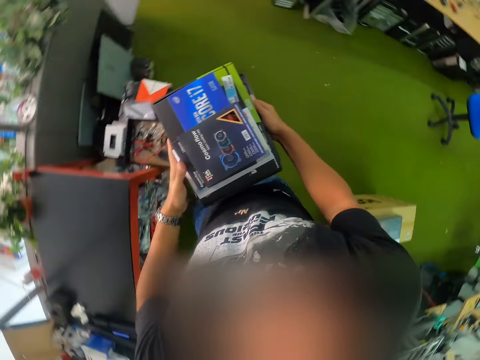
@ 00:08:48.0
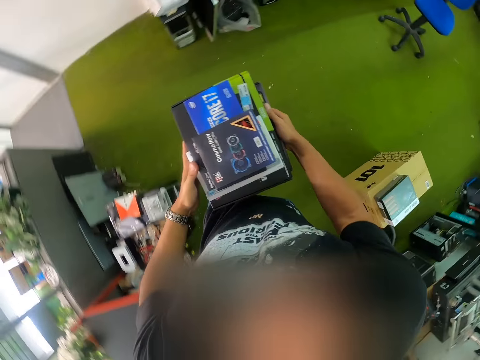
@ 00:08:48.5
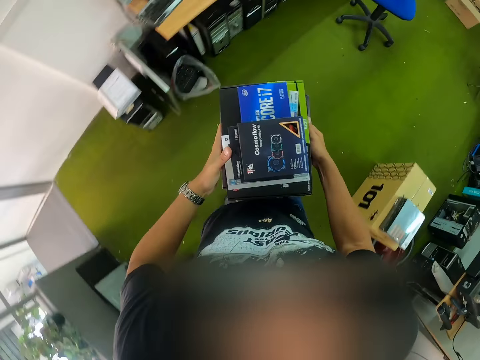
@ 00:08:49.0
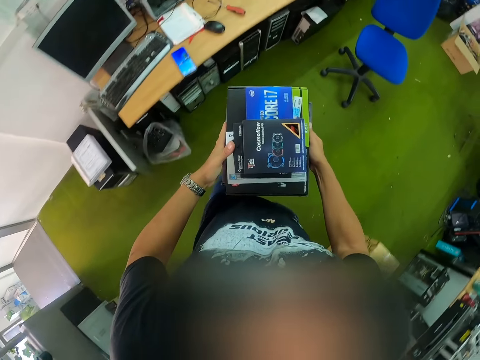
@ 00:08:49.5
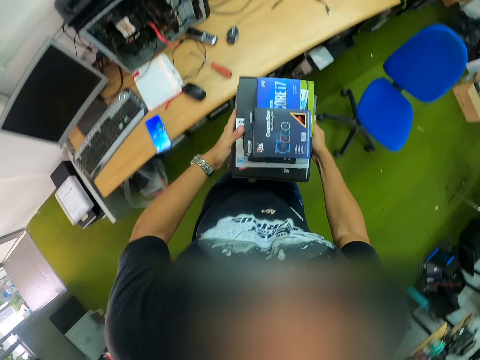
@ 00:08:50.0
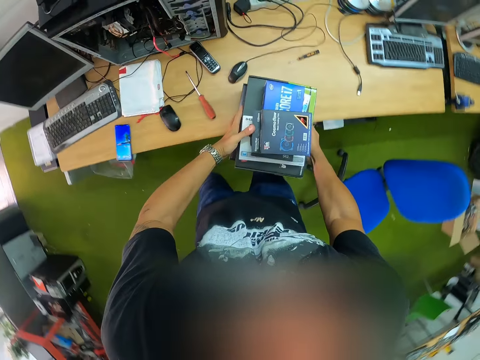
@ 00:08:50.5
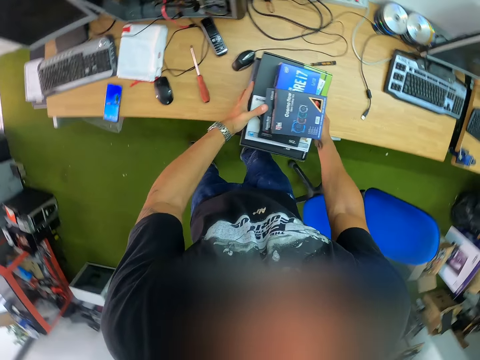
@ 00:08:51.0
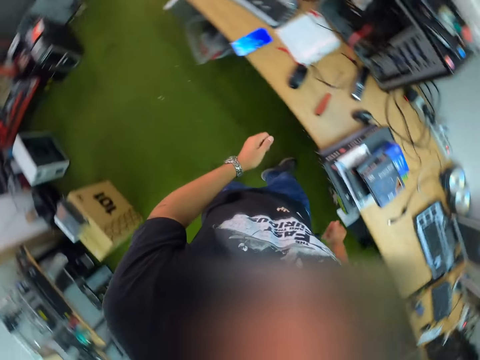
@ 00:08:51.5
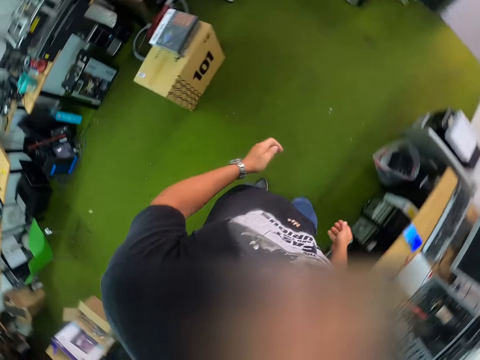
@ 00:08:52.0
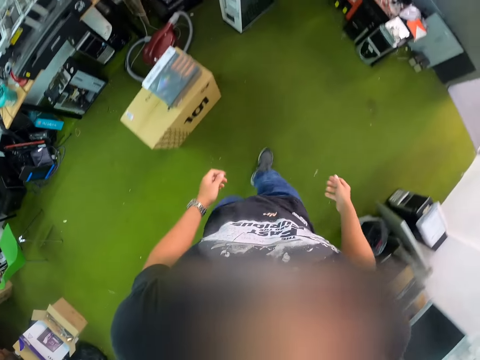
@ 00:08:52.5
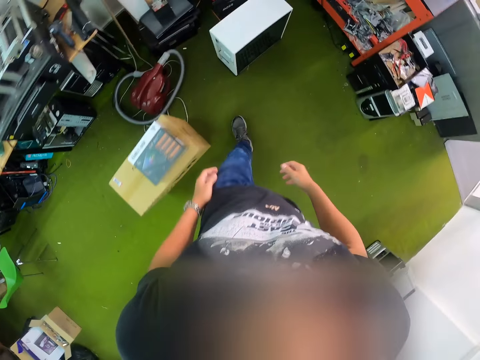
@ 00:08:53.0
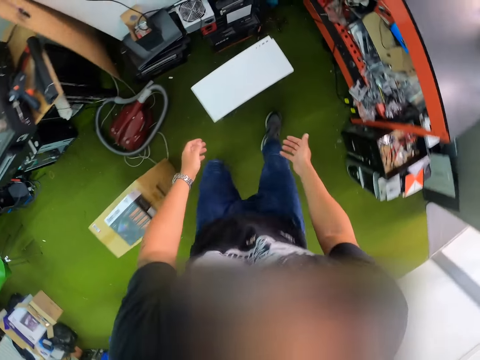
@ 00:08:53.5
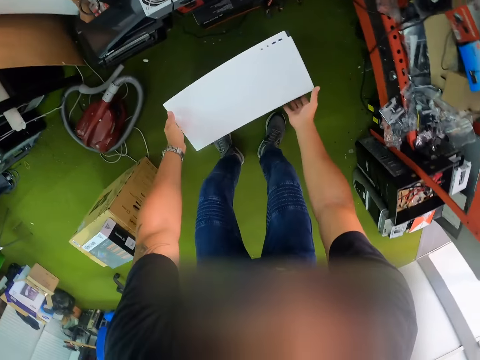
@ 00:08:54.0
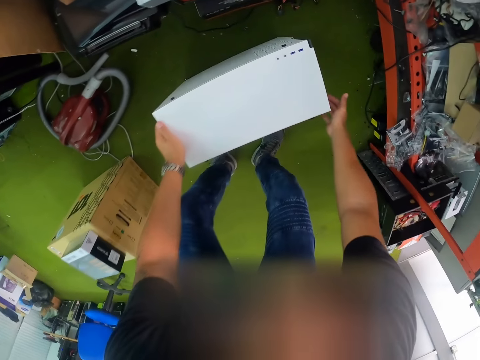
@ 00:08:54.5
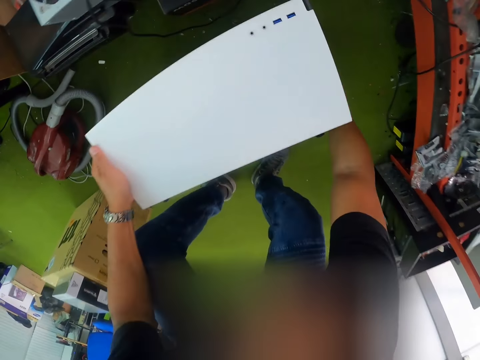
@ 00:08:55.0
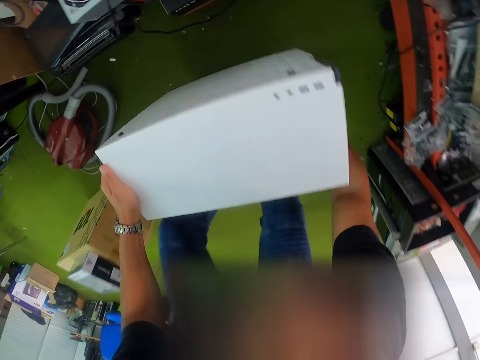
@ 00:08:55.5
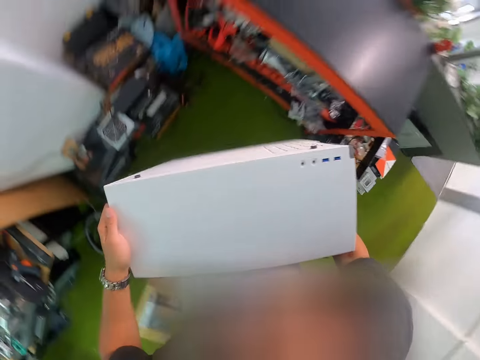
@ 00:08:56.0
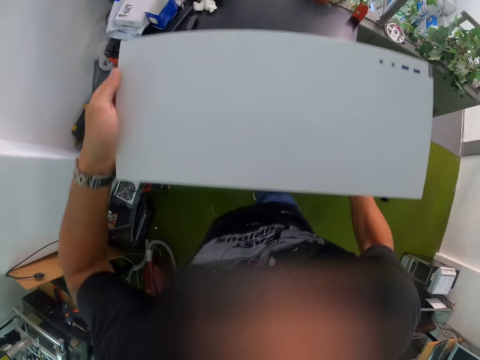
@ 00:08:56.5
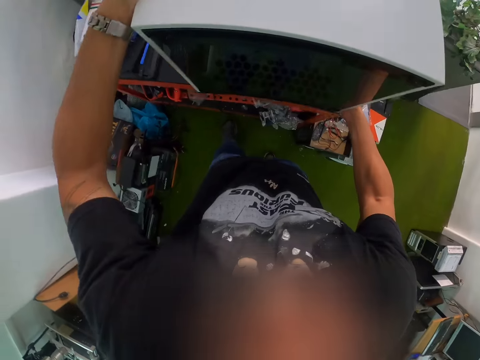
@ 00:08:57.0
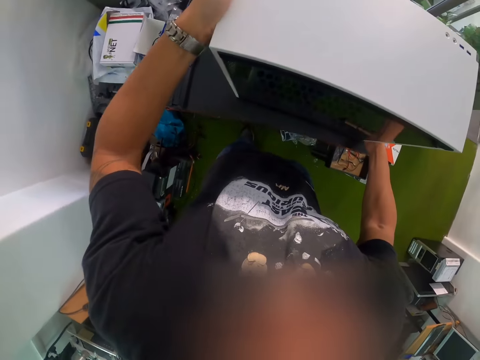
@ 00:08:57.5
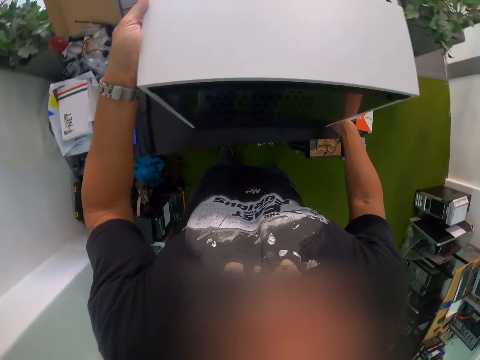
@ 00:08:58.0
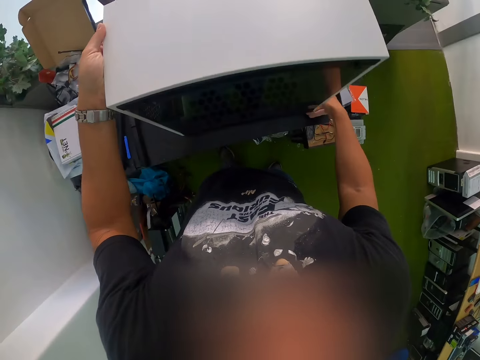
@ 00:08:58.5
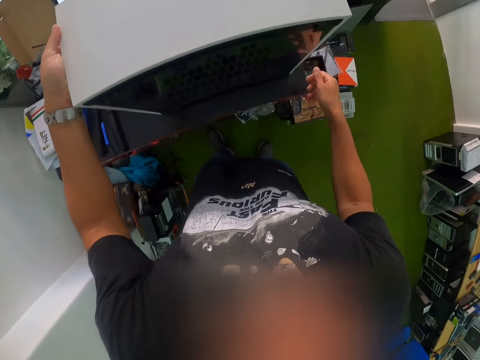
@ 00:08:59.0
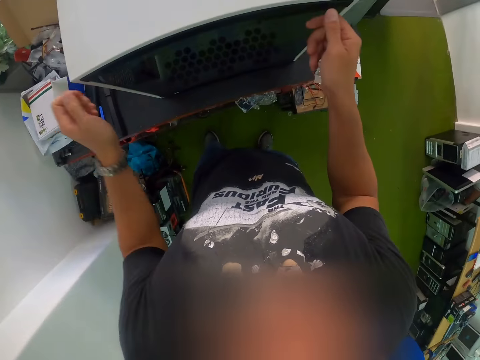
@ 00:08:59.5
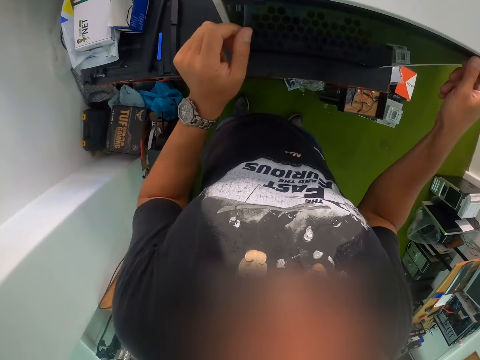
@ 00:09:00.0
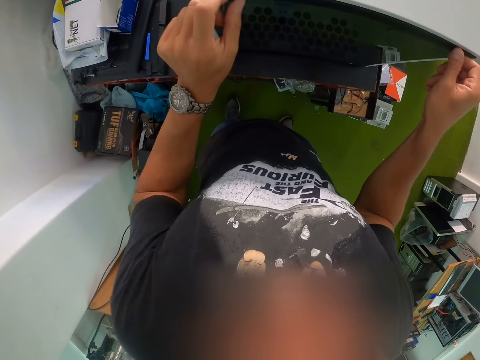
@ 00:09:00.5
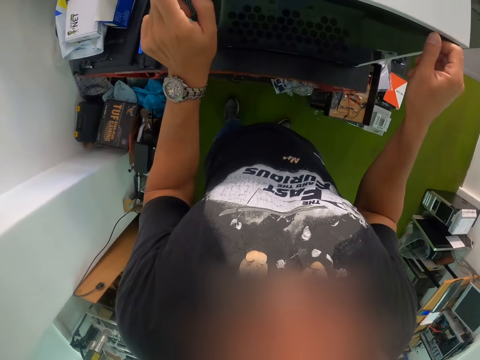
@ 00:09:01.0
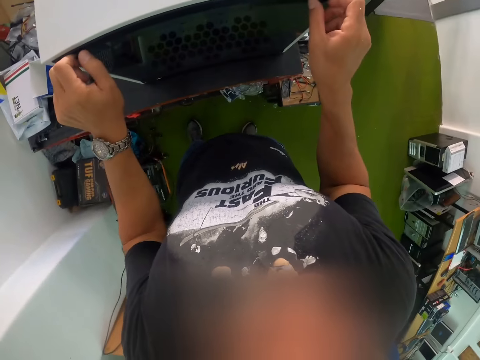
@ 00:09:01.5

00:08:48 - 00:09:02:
The camera wearer walks in the room. He drops the stack of electrical materials on a table with both hands. He walks in the room. He picks up a computer case. He carries the computer case from the floor with both hands. He drops the computer case on the table with both hands. He removes the computer cover. He unscrews the computer case with both hands.

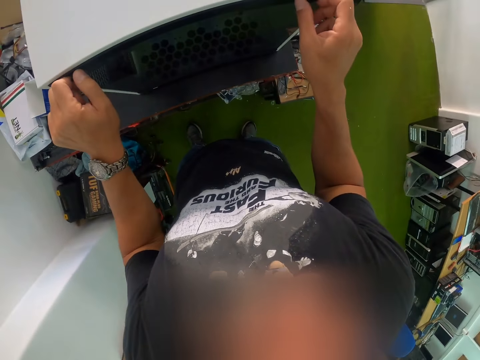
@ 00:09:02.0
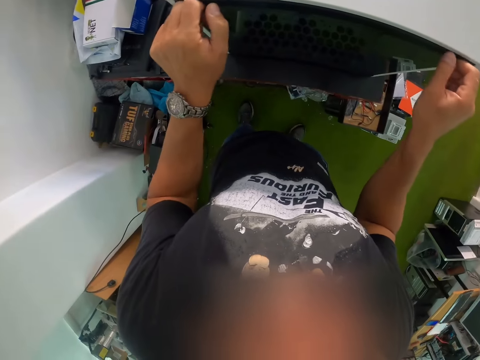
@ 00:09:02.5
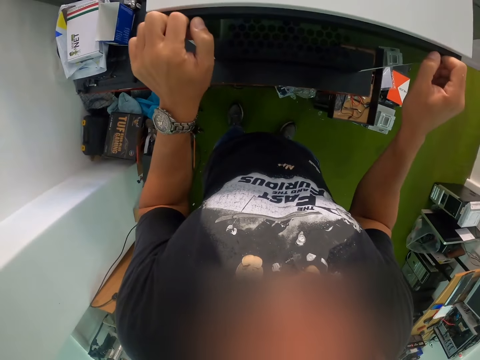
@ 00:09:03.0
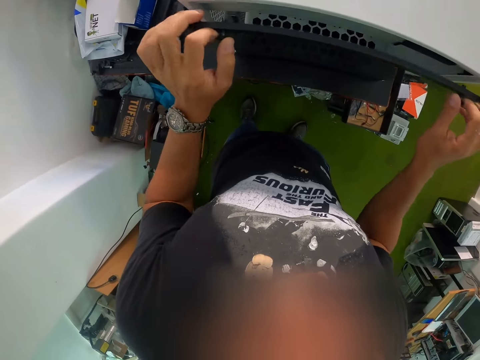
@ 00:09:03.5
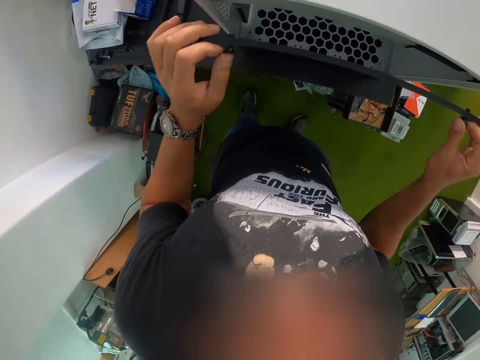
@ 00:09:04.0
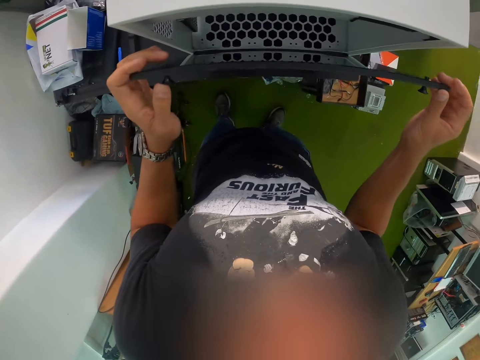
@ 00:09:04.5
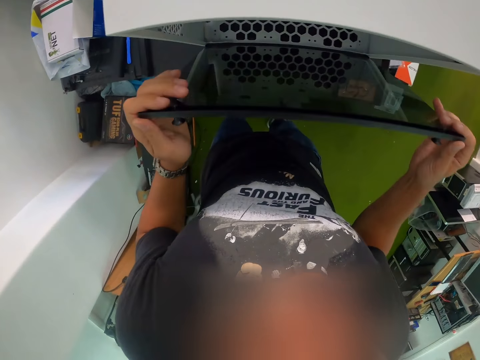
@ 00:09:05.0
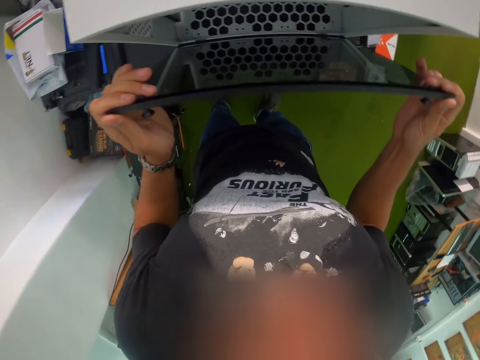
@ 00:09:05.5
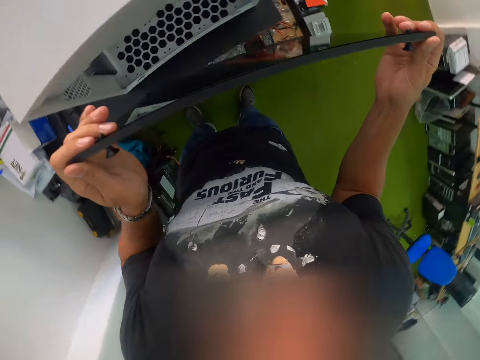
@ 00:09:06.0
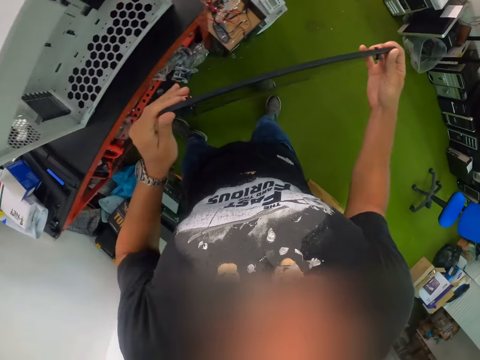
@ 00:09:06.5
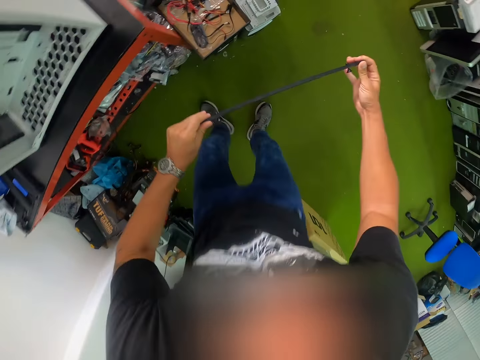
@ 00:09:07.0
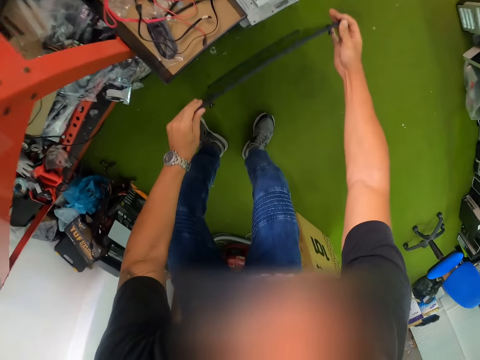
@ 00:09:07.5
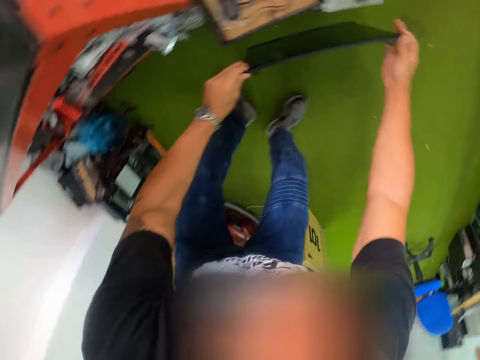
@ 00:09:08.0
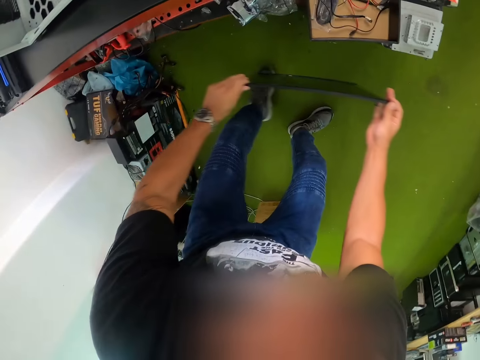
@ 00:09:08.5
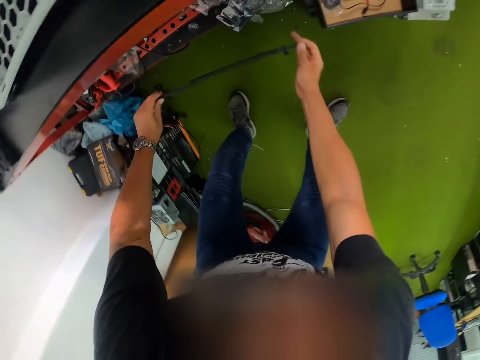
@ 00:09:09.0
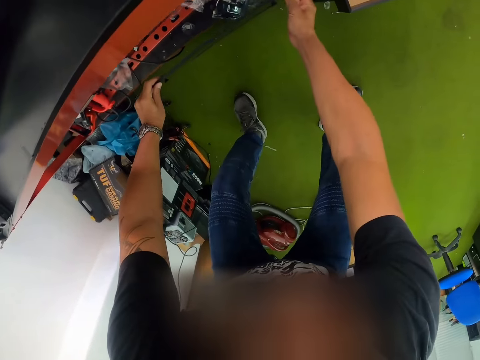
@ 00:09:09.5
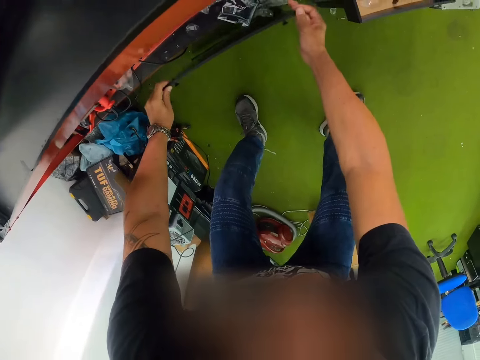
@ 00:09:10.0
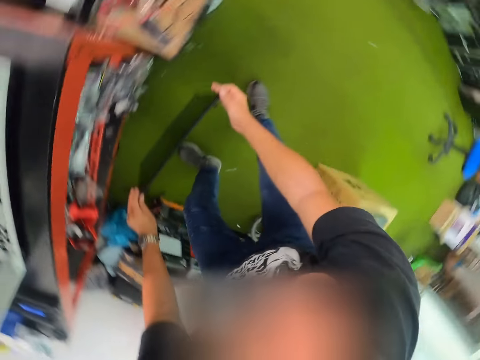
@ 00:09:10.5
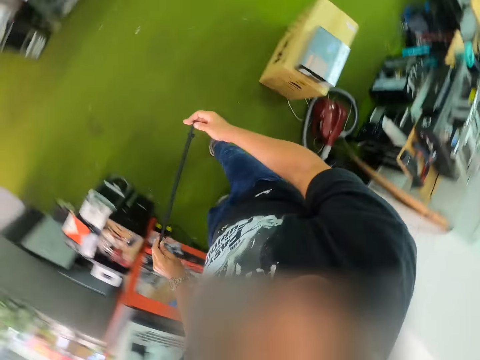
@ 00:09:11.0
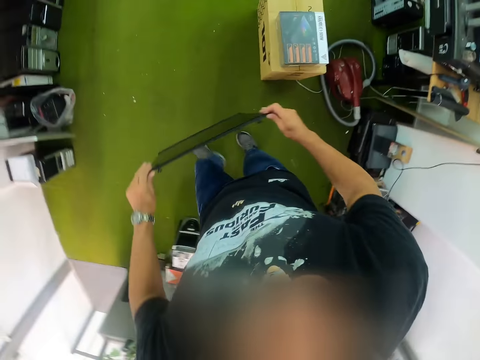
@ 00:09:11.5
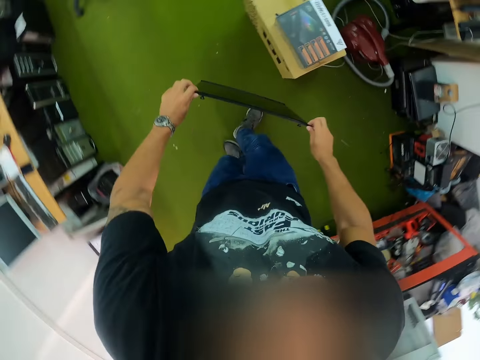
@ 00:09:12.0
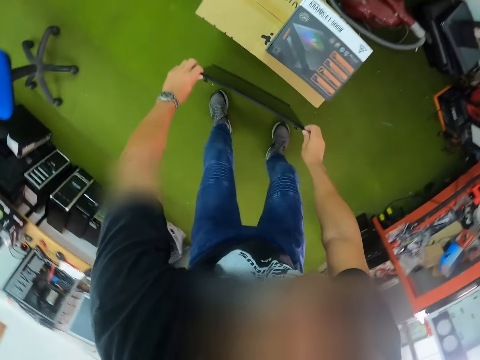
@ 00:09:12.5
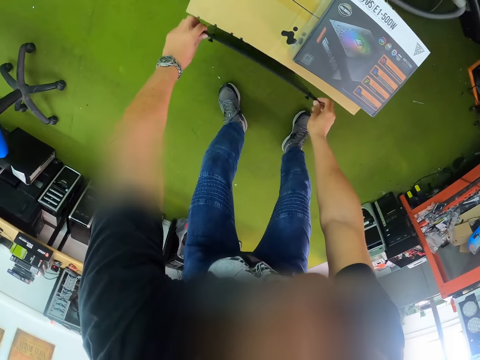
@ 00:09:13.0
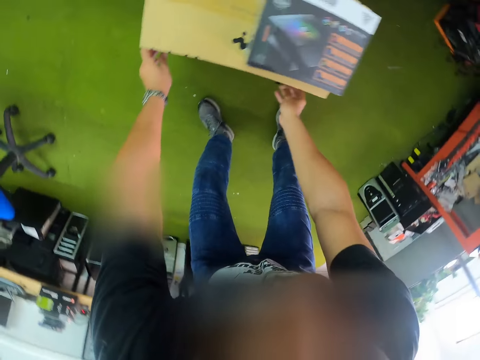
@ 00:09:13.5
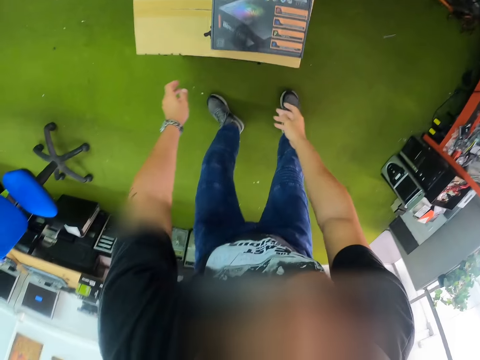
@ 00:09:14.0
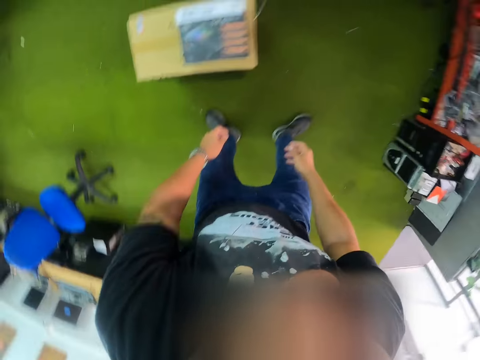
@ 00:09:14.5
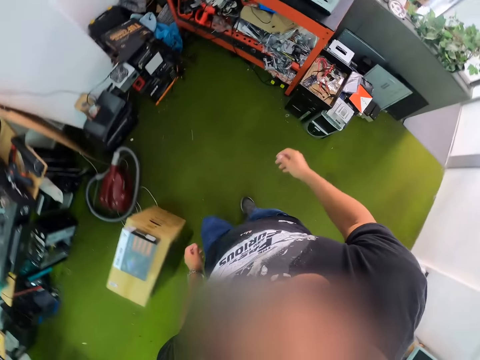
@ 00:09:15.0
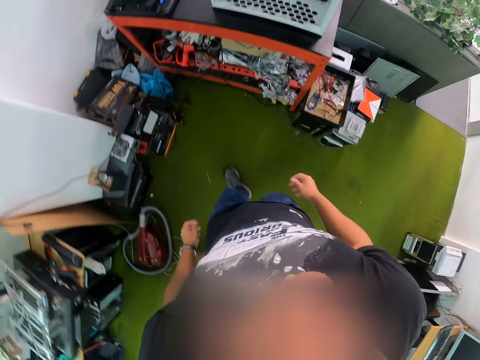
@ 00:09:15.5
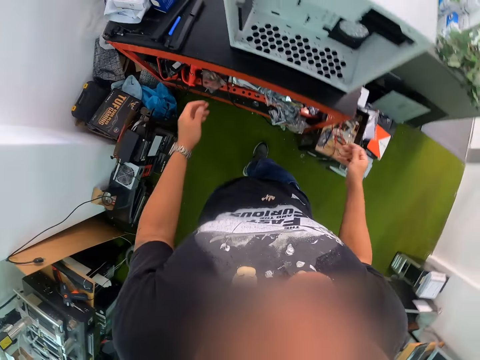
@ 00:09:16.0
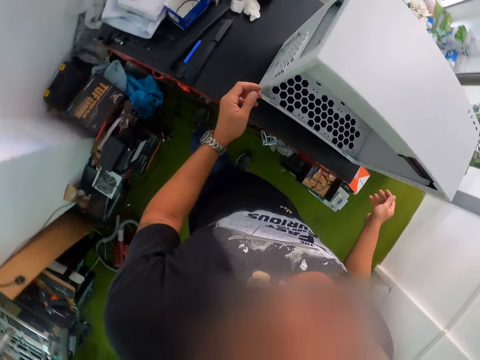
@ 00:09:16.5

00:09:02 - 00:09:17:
The camera wearer removes a computer case with both hands. They drop the computer case on the floor with both hands. They hold the computer cover. They drop the computer cover. They walk in the room.
